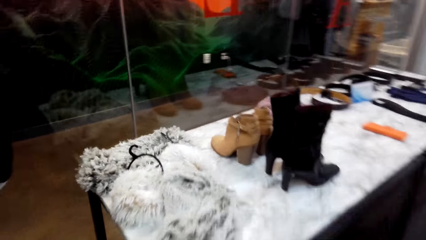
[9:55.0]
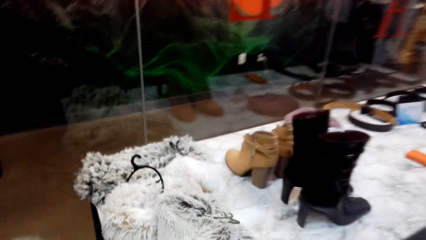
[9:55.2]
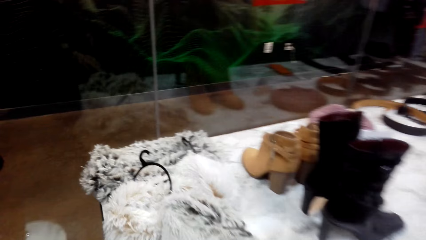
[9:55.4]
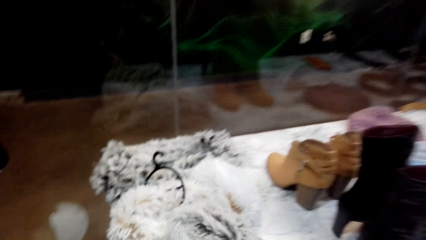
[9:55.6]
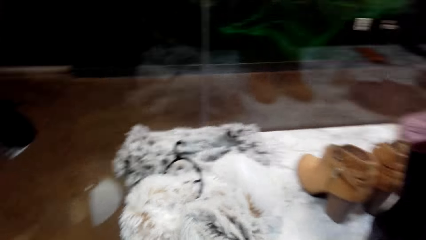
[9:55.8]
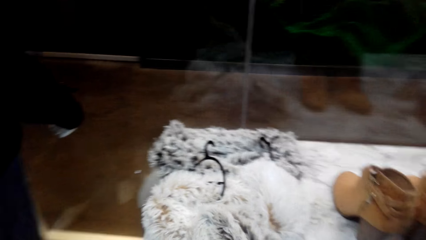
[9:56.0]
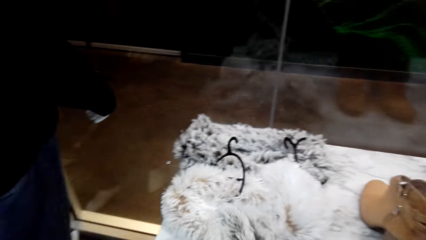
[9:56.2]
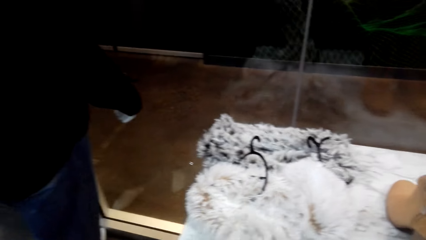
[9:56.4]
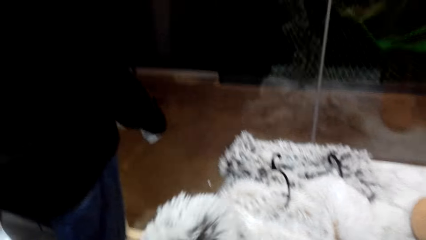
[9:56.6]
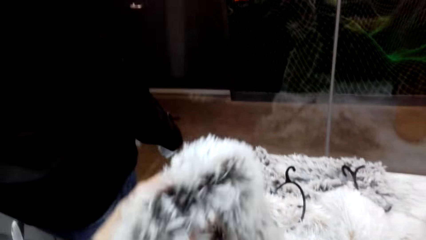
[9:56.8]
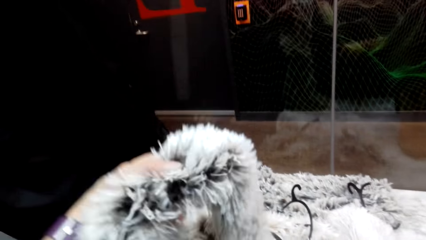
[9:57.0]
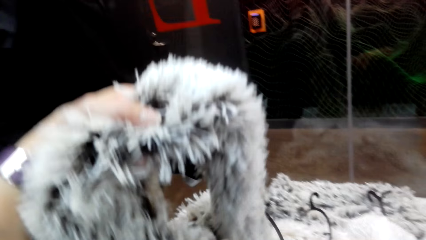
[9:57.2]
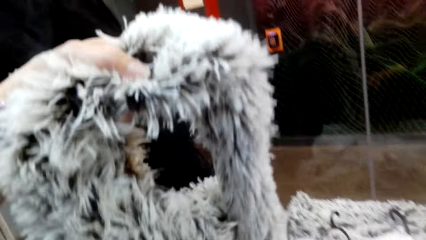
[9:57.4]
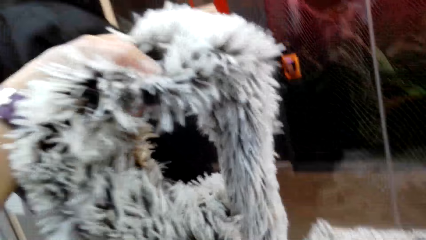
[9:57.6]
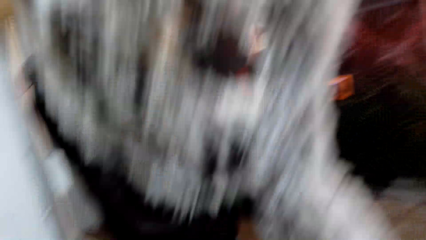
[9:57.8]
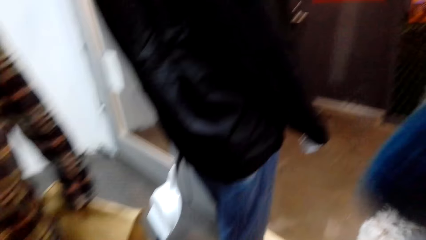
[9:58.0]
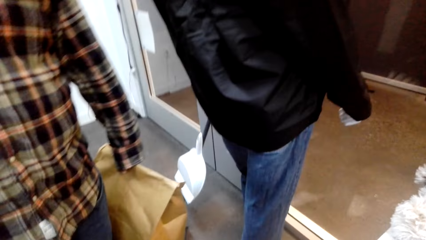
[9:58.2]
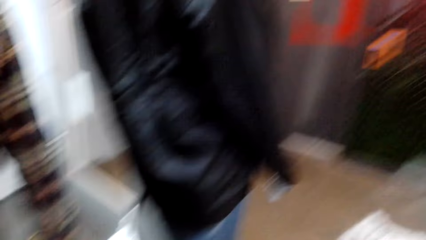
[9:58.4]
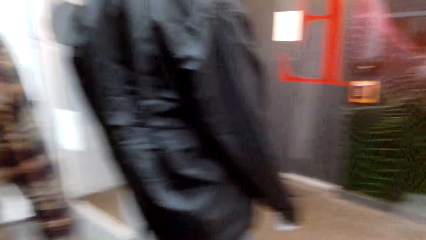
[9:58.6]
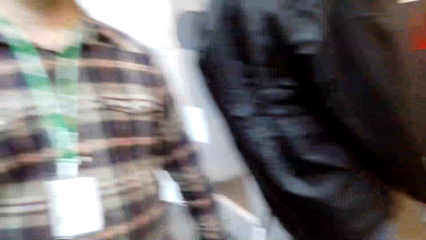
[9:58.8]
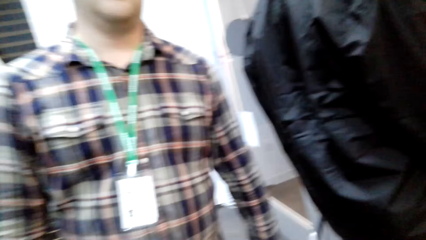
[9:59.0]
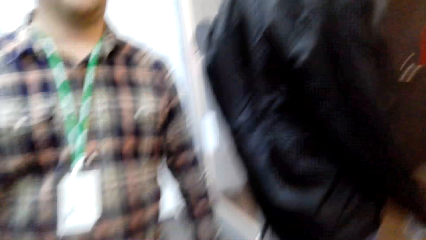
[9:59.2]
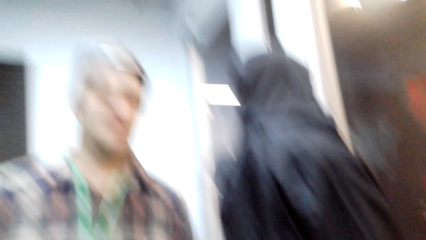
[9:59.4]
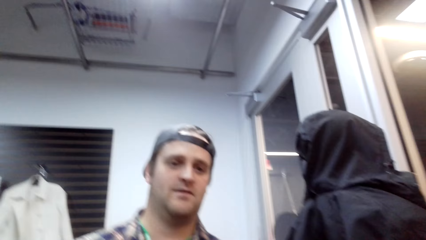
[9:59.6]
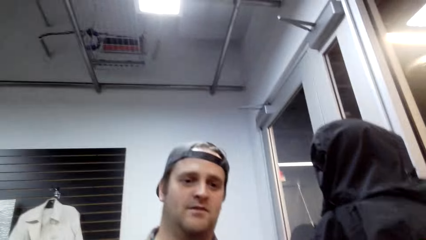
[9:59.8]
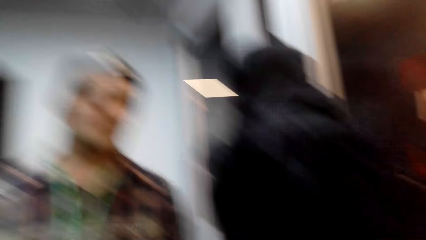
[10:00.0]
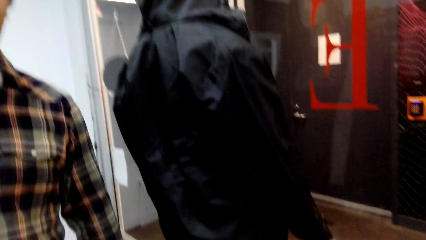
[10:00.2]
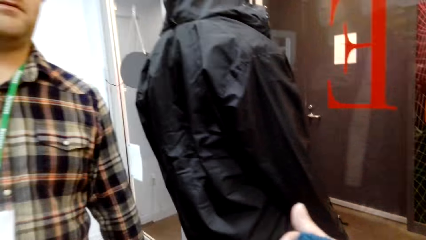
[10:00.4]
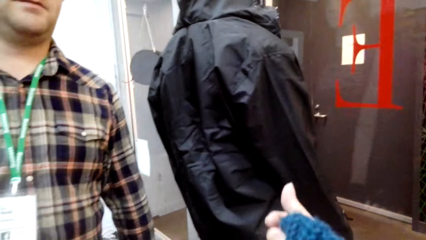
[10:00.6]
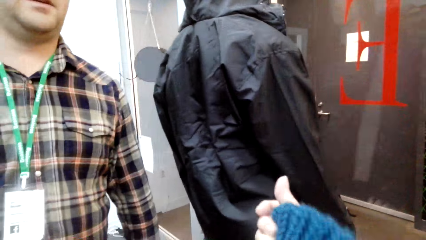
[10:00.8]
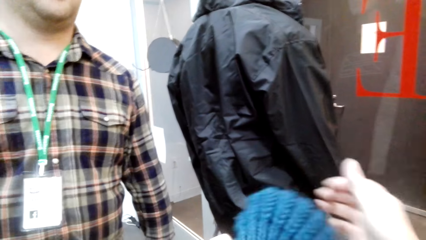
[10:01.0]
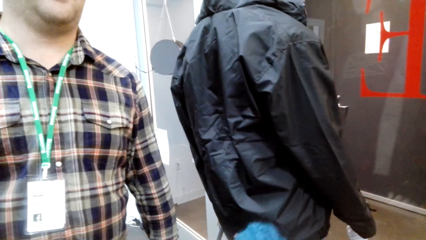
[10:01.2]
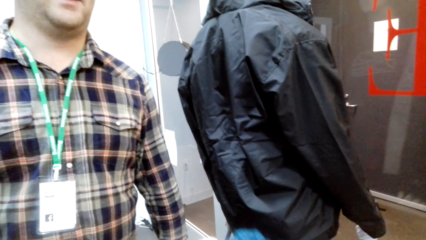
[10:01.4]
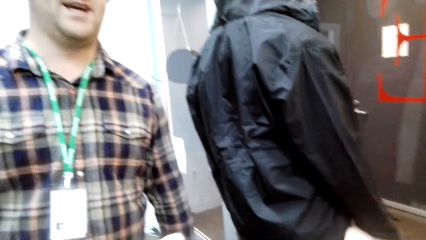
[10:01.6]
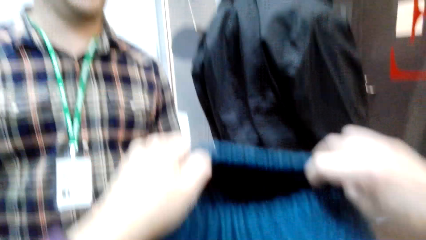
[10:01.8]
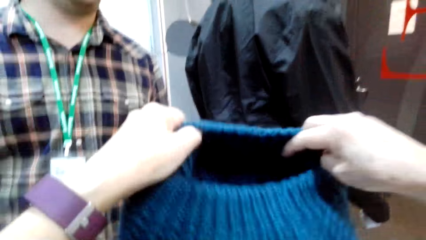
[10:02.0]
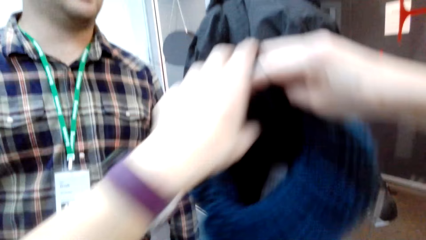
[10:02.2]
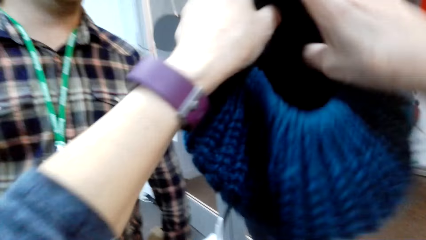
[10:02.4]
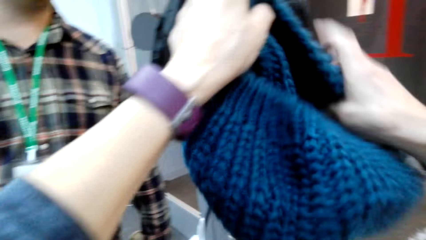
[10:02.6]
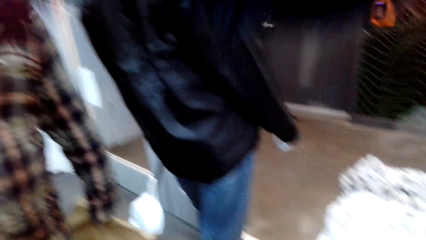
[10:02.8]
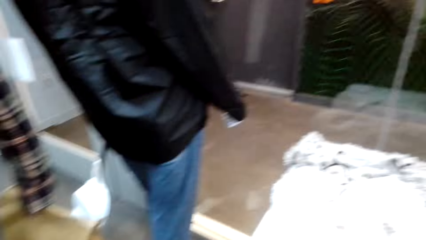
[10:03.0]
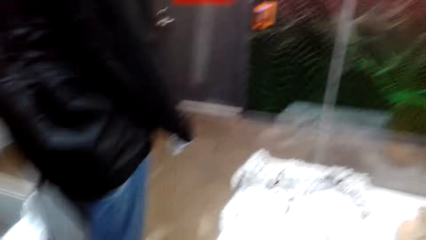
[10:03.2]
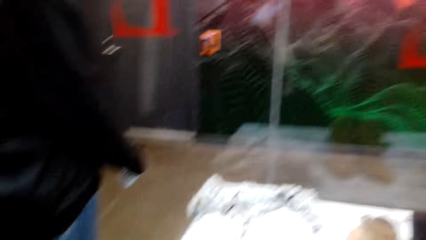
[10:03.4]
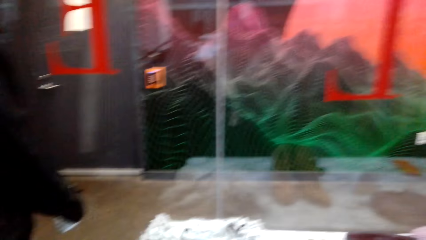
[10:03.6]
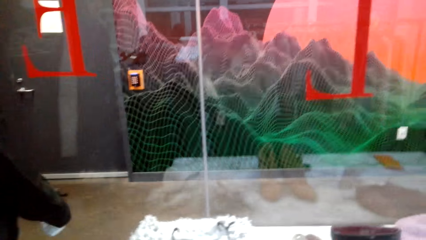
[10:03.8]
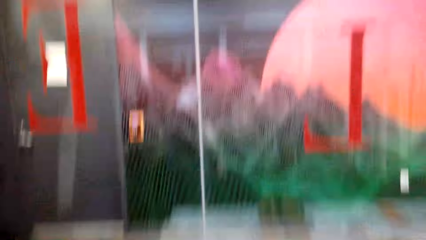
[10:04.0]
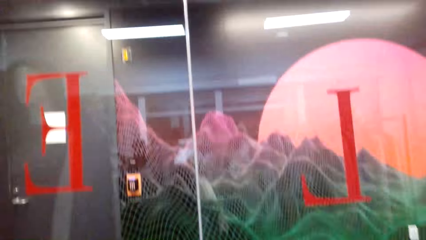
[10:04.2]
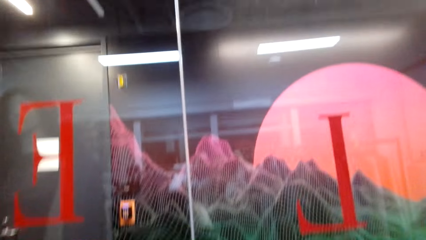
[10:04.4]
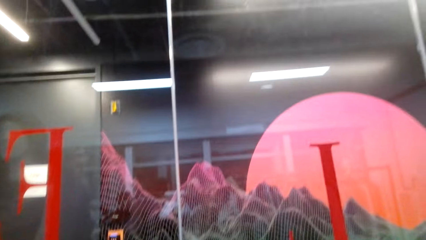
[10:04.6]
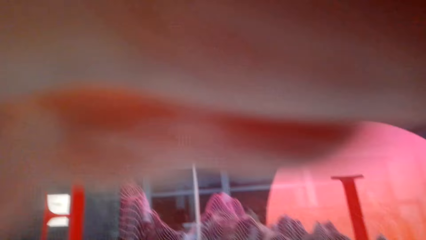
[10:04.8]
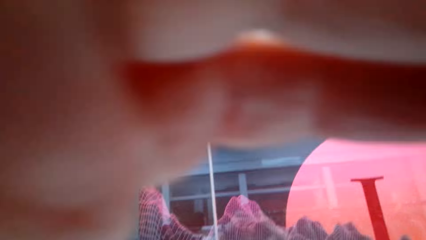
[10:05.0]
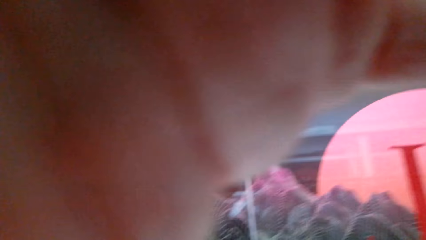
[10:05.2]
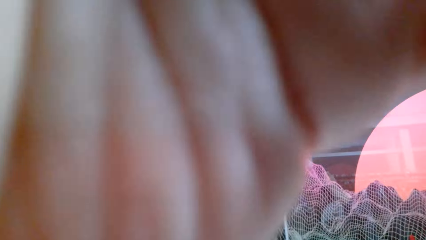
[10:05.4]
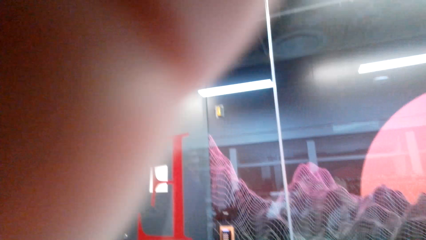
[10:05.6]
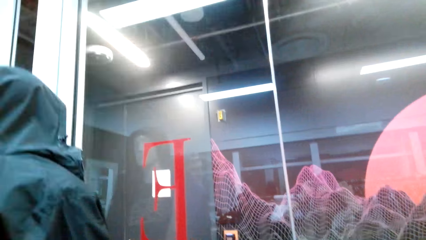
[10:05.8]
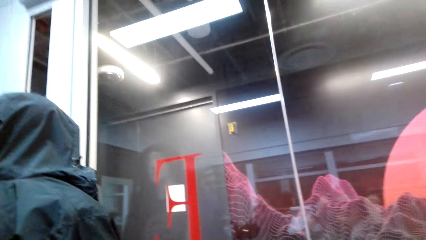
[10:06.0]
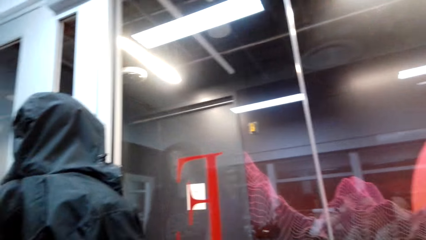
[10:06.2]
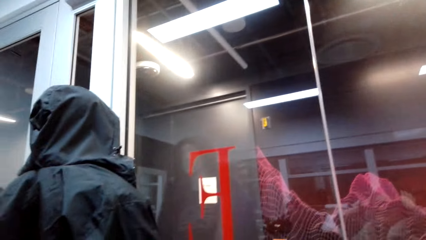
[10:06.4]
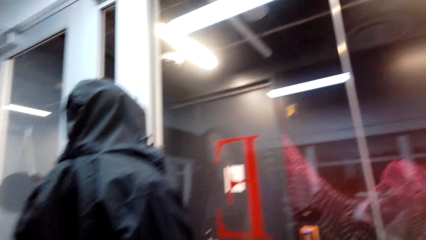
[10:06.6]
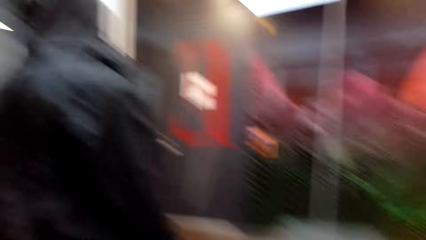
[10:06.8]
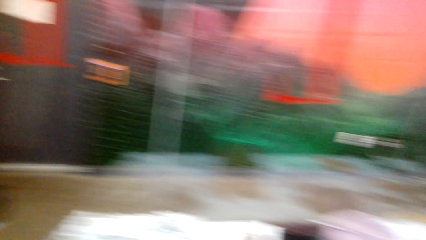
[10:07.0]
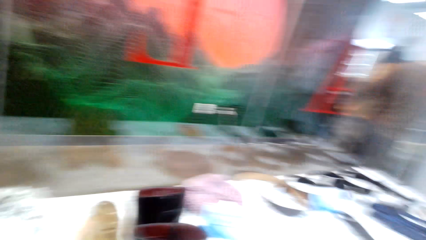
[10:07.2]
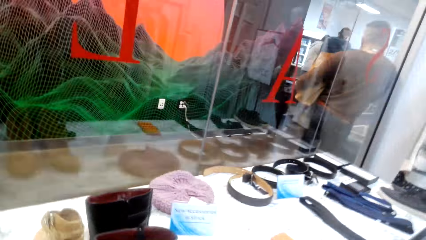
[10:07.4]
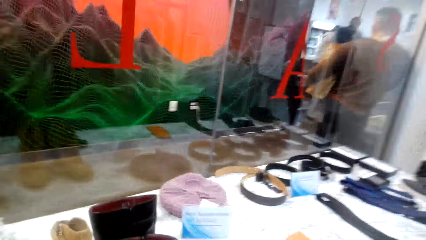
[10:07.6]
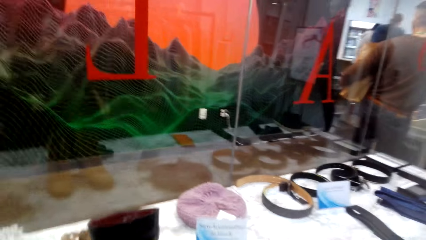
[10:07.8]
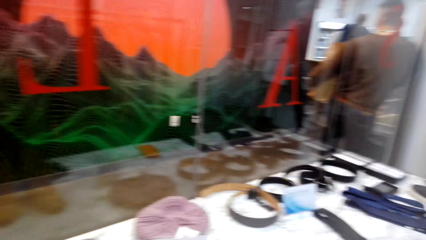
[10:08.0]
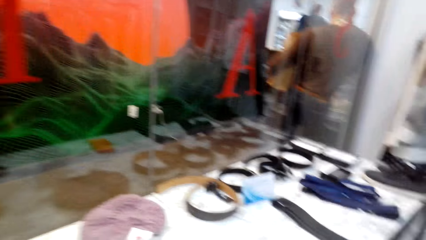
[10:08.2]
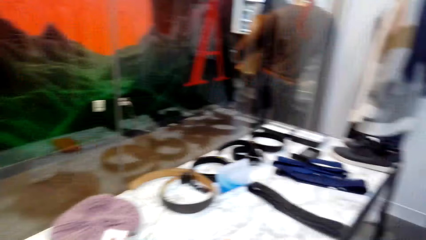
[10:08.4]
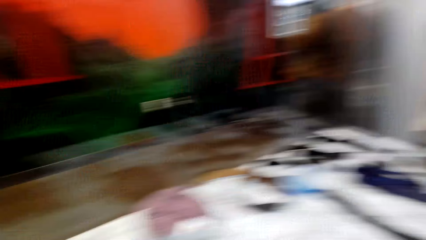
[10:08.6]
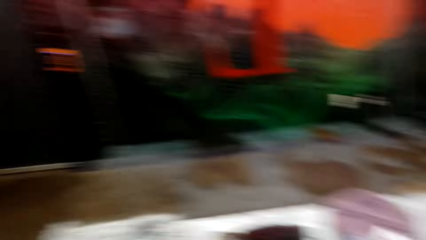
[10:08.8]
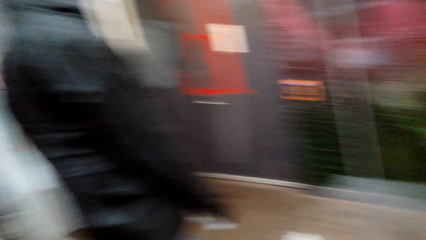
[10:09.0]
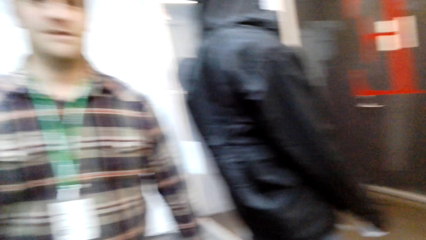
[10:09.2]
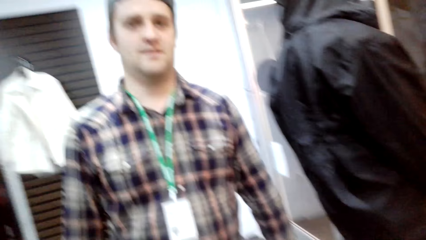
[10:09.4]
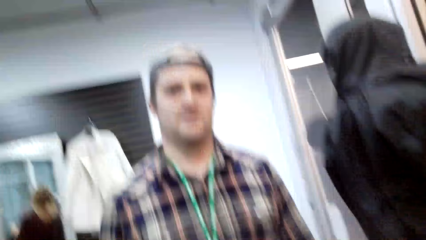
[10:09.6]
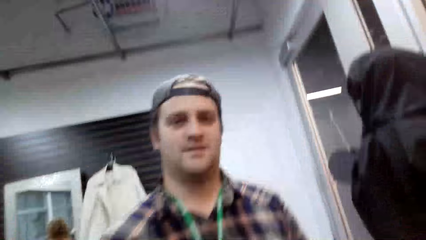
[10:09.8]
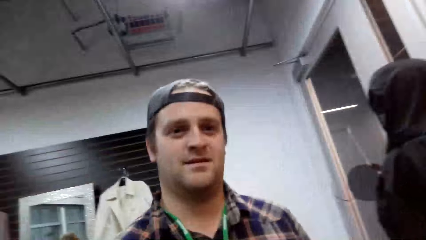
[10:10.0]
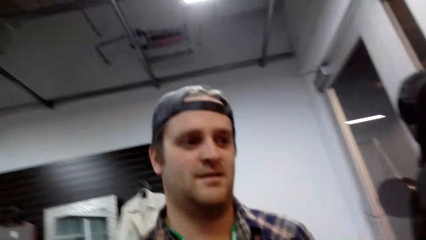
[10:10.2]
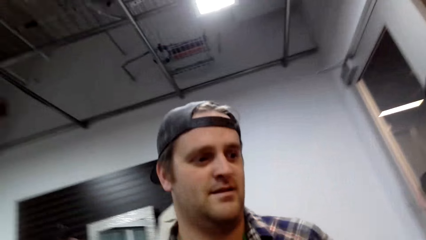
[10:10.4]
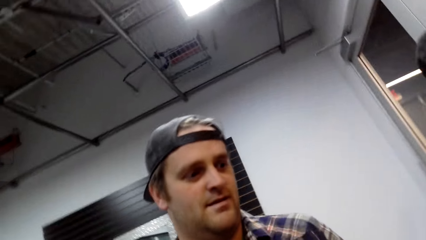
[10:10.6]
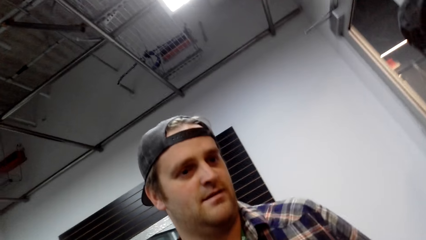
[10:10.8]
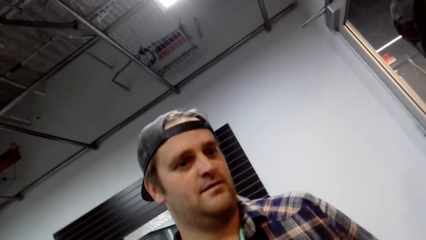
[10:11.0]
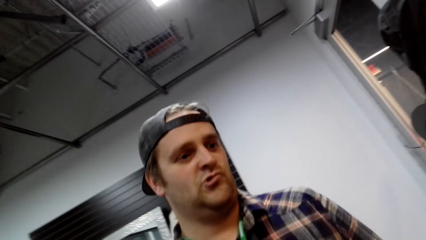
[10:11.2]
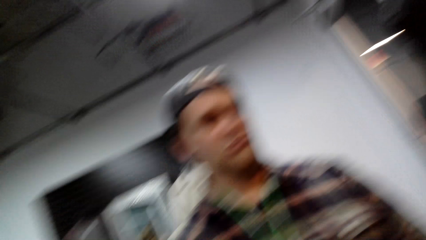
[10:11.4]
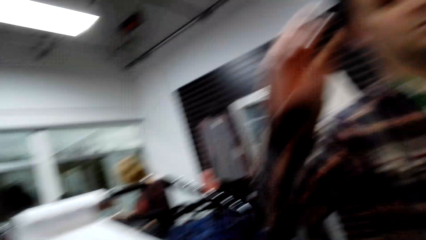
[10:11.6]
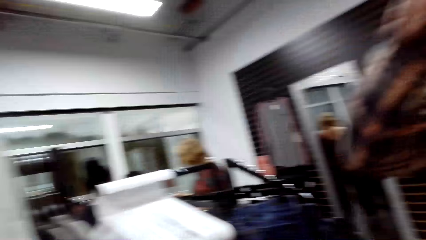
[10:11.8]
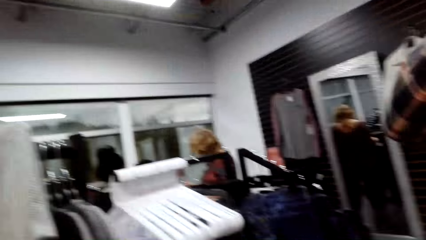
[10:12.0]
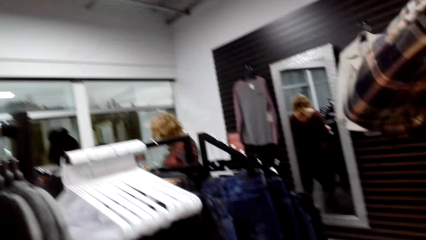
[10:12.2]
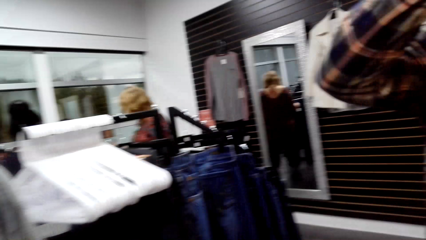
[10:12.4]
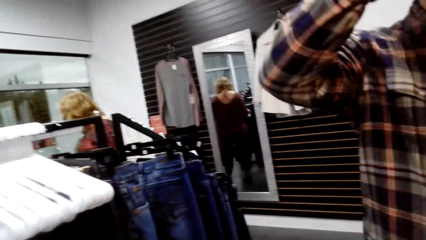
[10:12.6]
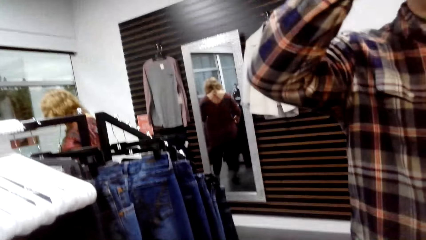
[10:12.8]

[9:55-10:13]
The camera wearer walks in the boutique room. They touch a scarf and pick up the winter scarf. They pick up a winter cap. They wear a hat. They wear the winter cap.
